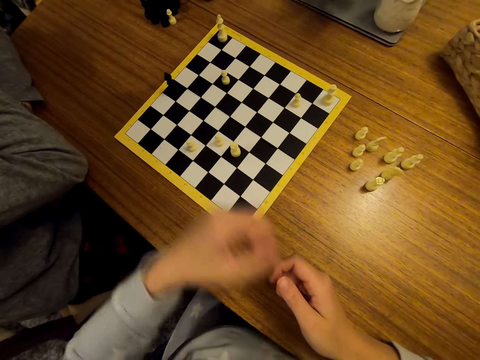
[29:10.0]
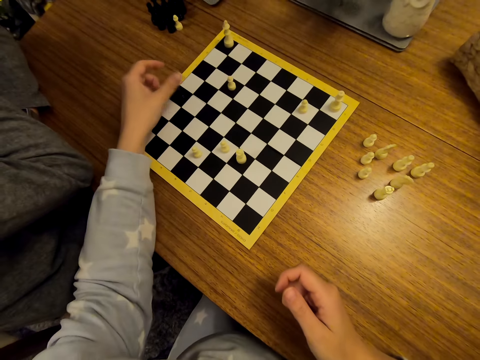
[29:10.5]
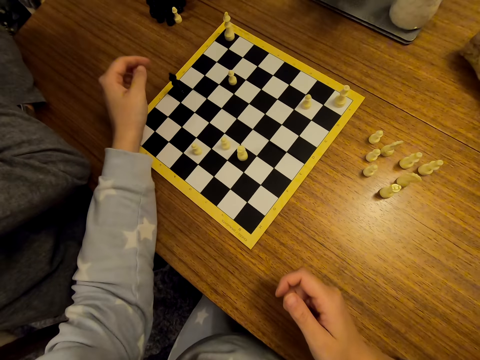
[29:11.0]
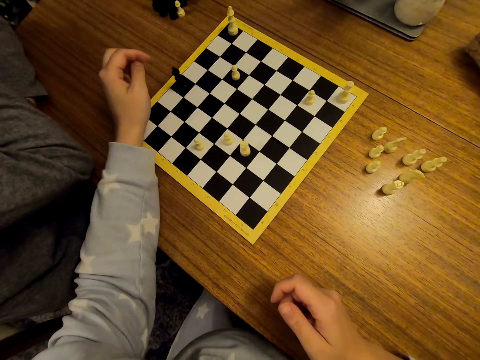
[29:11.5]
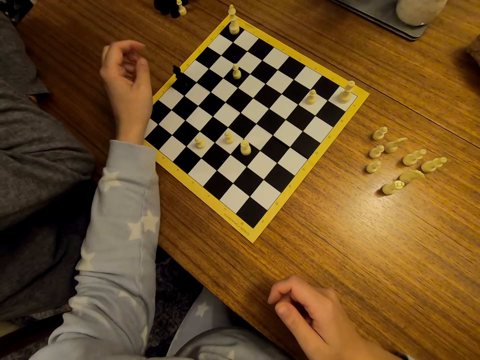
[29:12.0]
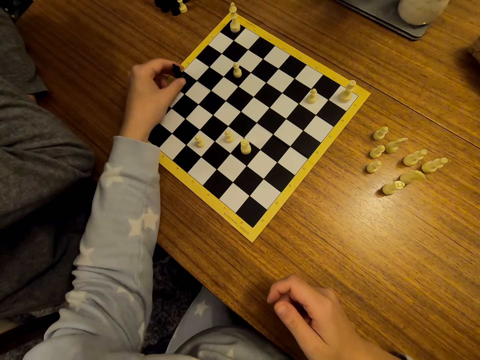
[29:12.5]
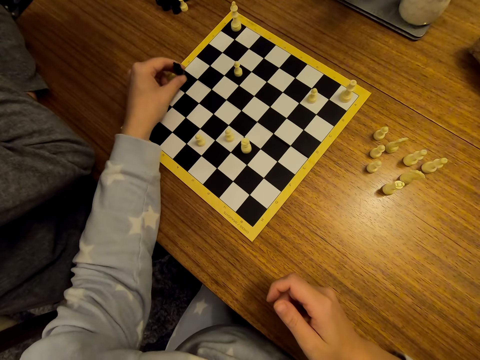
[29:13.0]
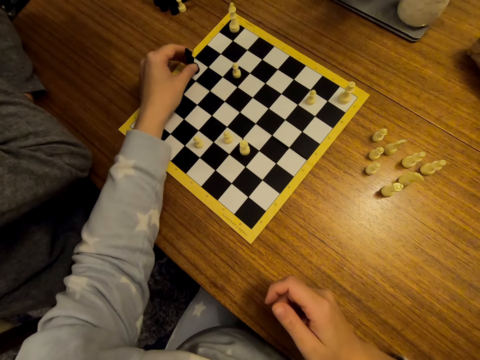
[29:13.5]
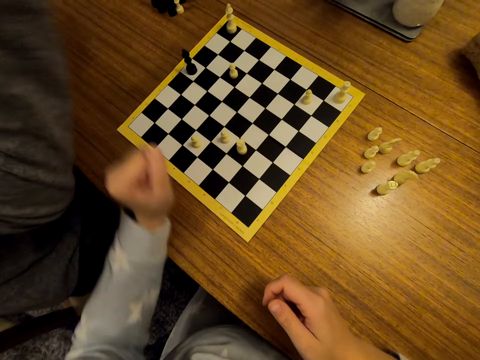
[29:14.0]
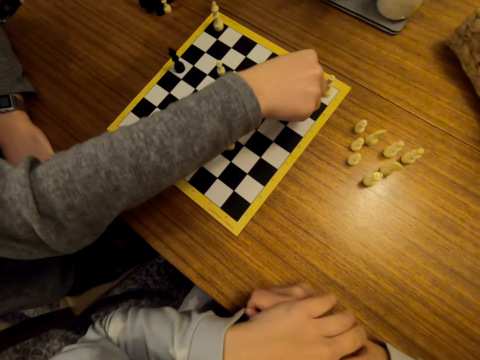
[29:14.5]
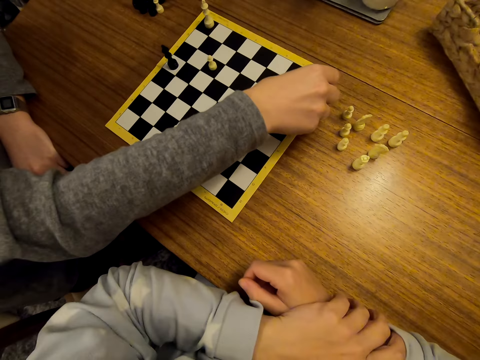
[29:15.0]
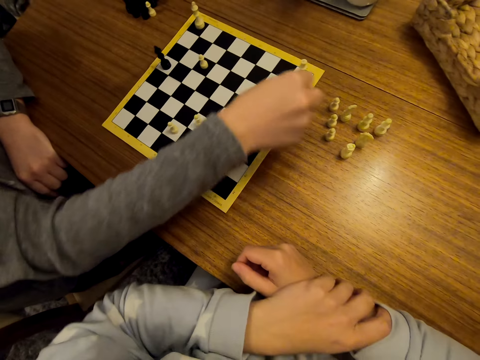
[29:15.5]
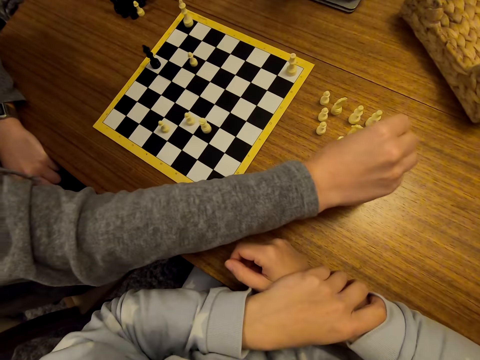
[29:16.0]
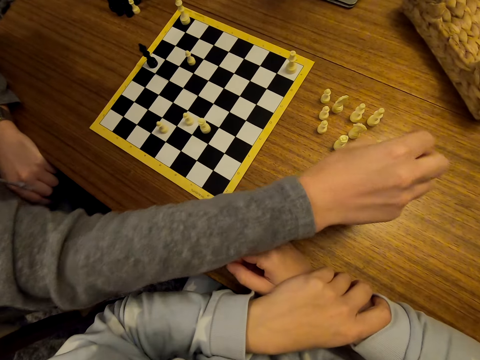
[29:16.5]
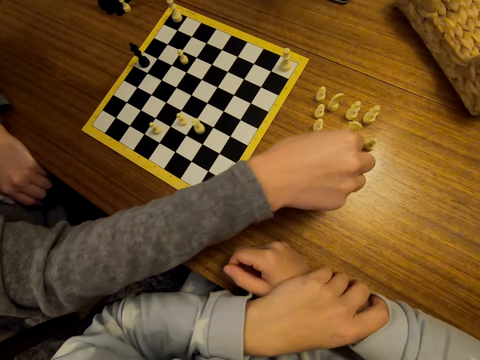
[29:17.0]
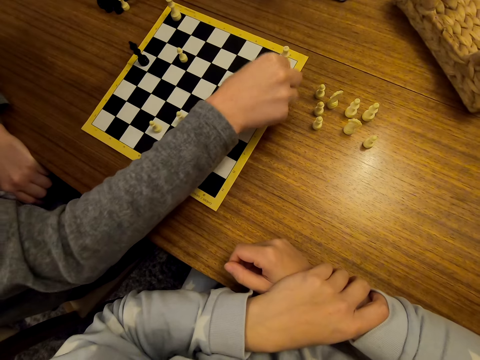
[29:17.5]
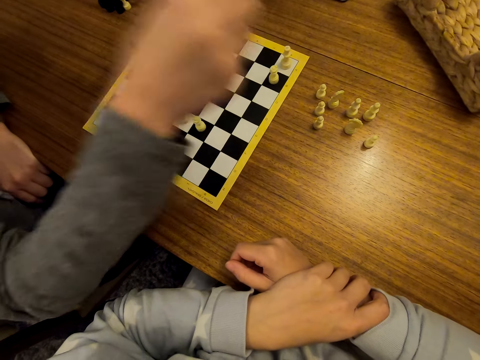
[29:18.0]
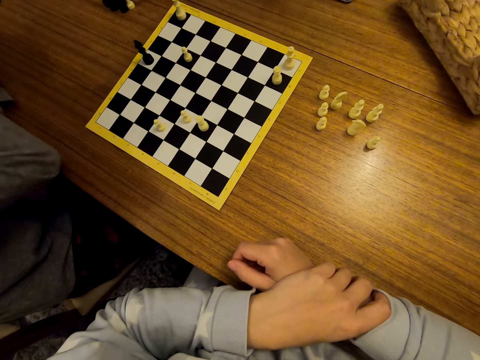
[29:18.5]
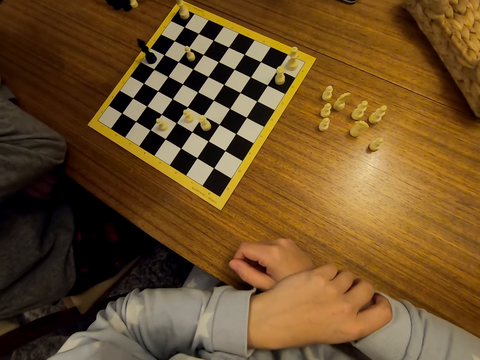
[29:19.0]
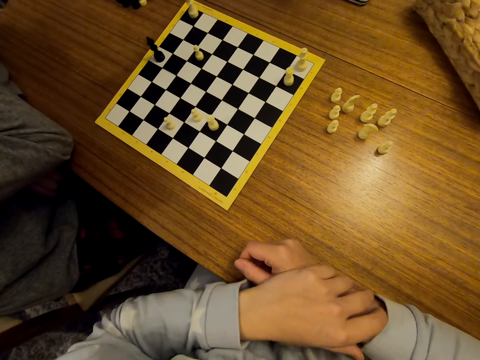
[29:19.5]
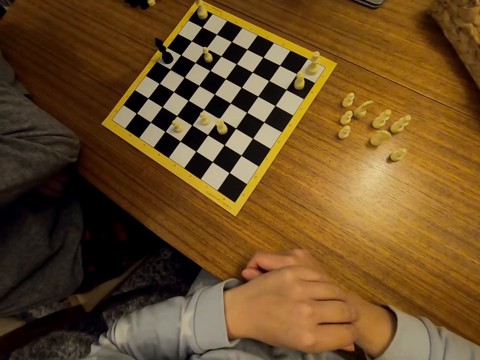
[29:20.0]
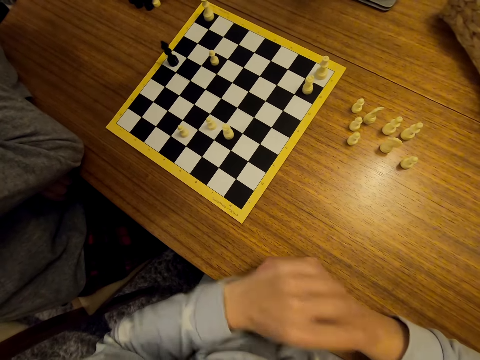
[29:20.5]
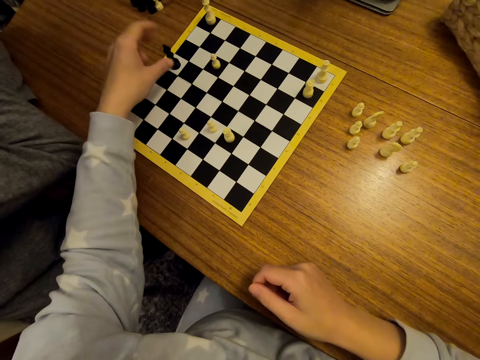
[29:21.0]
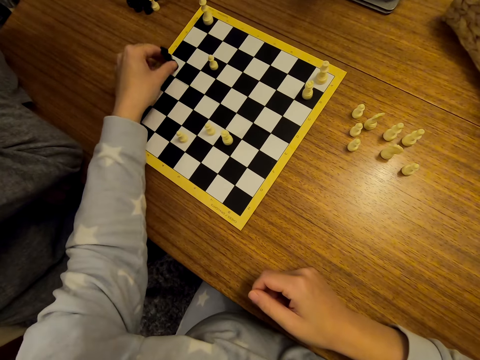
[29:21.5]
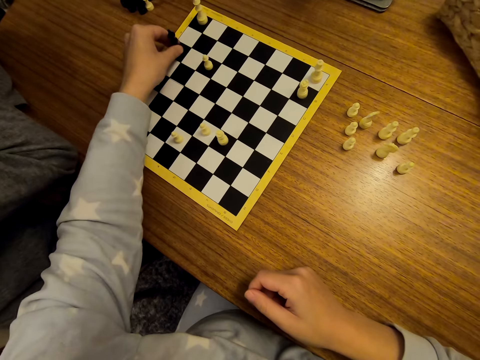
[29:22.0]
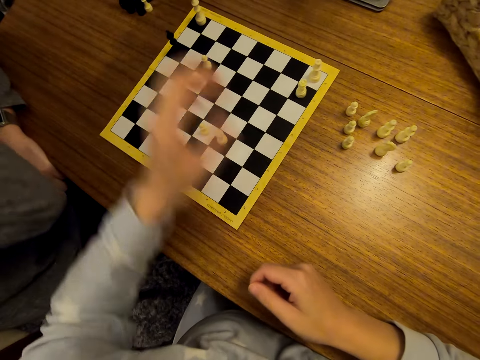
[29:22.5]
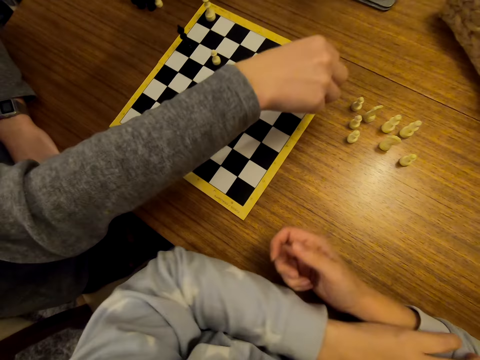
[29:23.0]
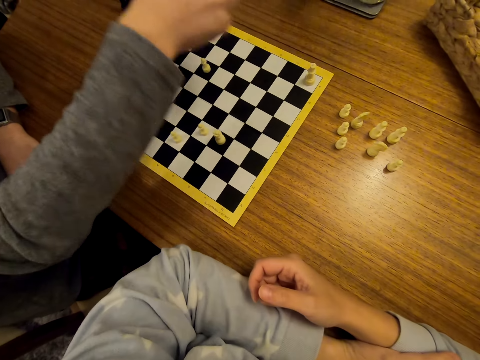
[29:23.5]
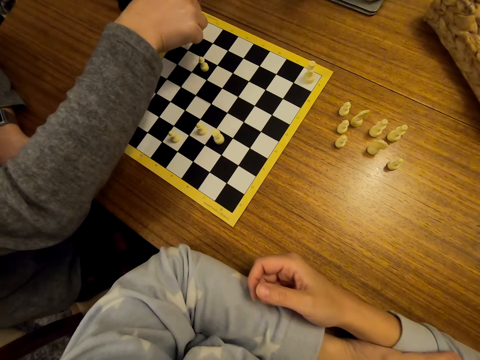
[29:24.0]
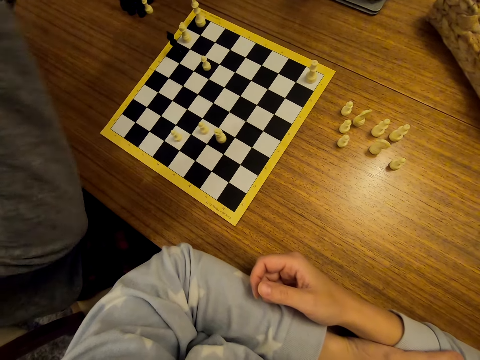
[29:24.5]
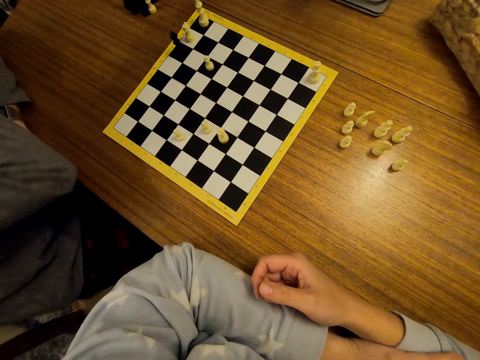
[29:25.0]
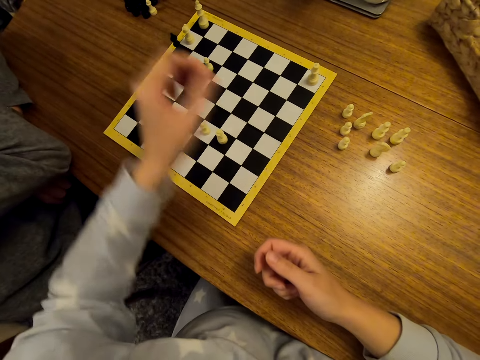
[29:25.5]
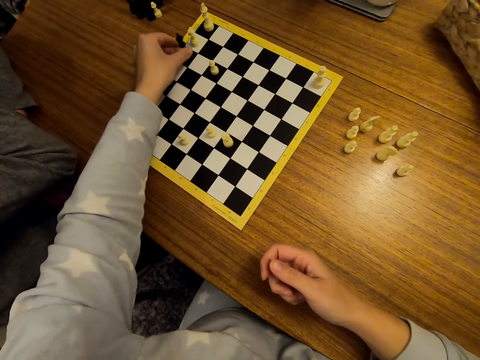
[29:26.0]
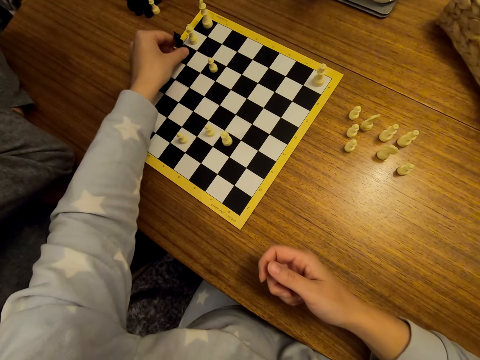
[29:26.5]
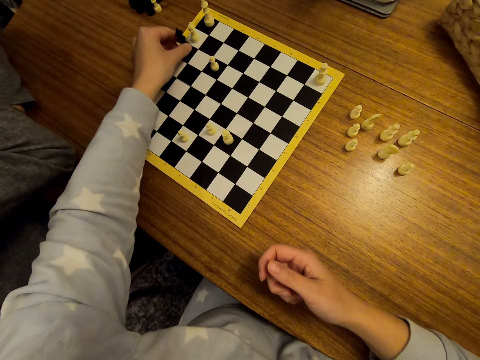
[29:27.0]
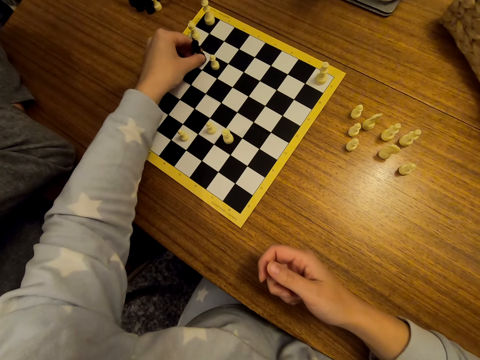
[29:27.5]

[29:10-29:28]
A man stares at the chess. The camera wearer shifts a chess piece on the chess board. They stare at the chess. The man shifts a piece on the chessboard. The man changes a chess piece on the board with a chess piece from the table. The man stares at the chess. The camera wearer shifts a chess piece on the board. They stare at the chess. The man shifts a piece on the chessboard. The man stares at the chess. The camera wearer shifts a chess piece on the board.

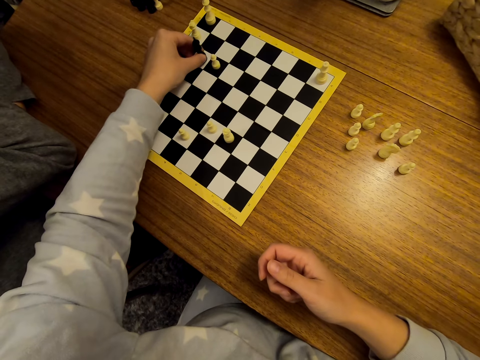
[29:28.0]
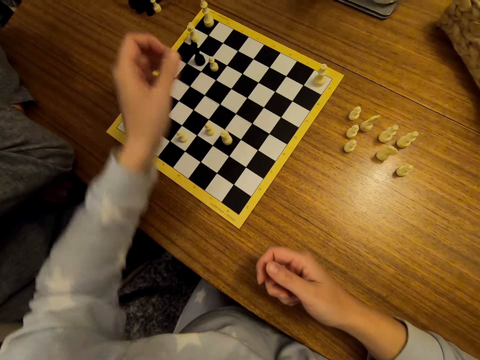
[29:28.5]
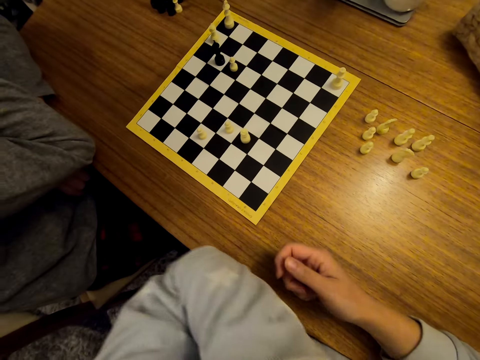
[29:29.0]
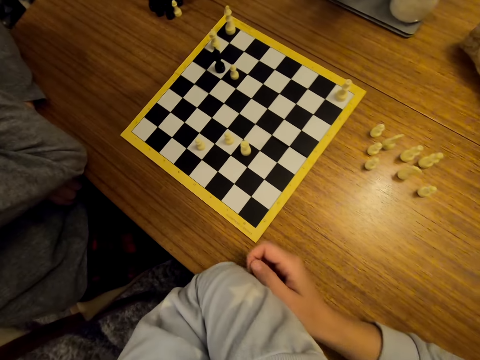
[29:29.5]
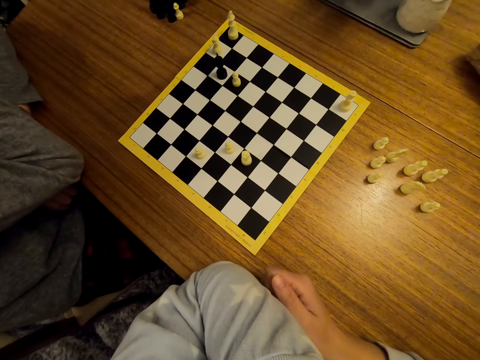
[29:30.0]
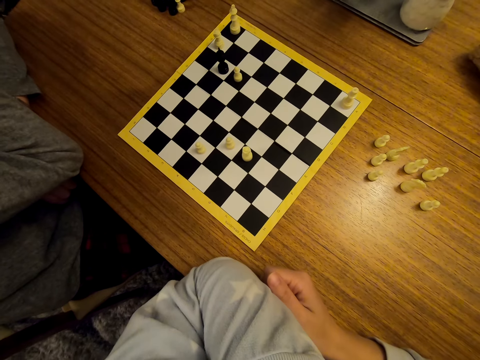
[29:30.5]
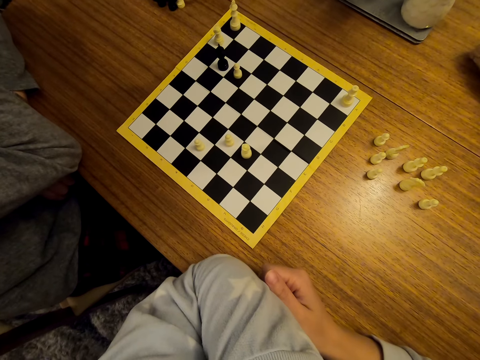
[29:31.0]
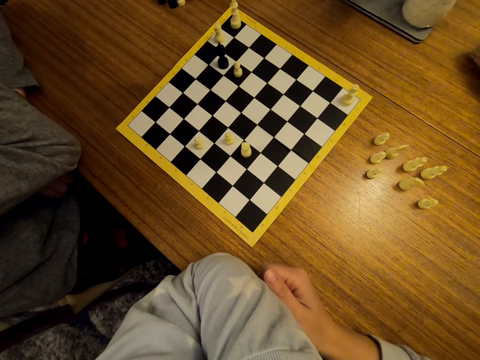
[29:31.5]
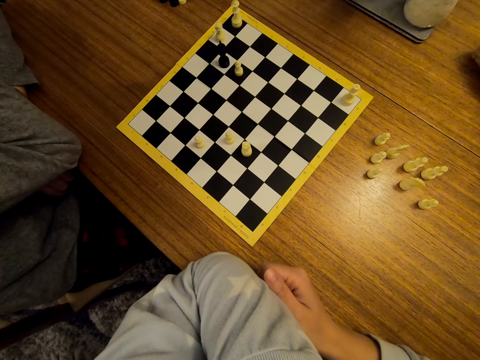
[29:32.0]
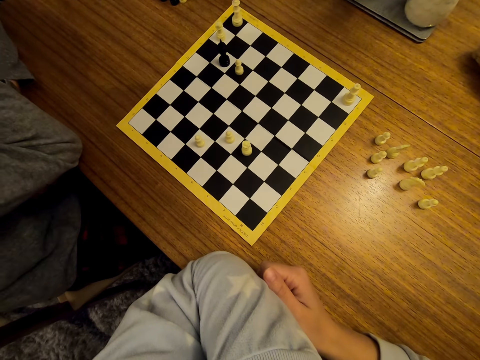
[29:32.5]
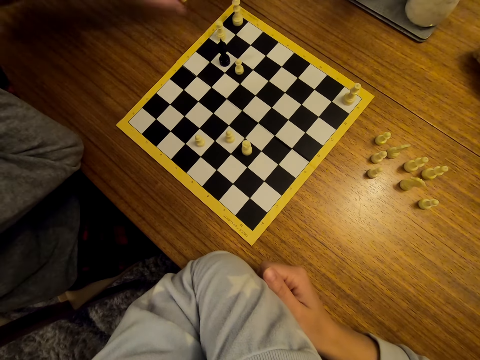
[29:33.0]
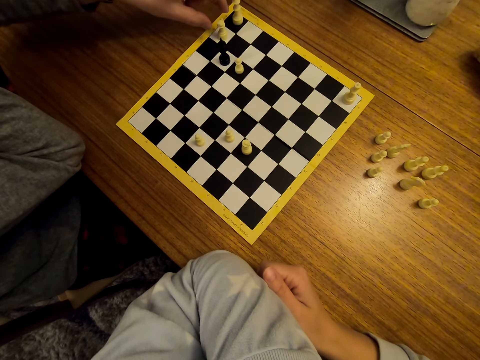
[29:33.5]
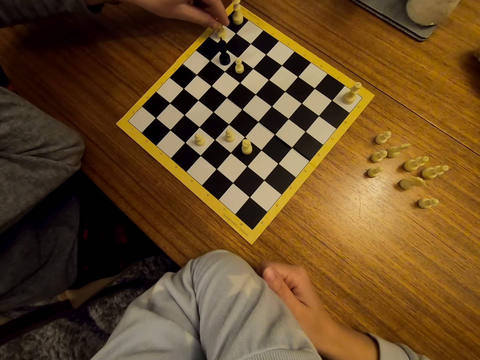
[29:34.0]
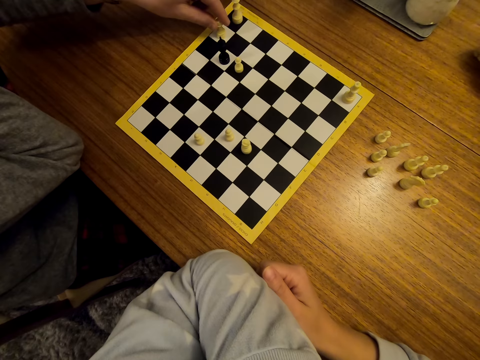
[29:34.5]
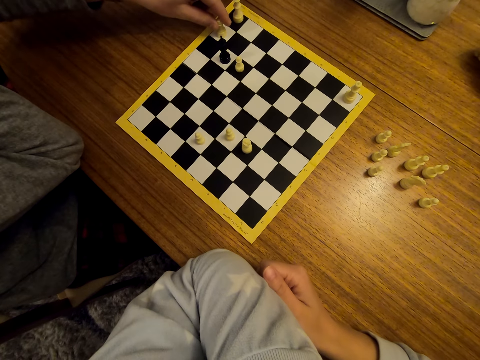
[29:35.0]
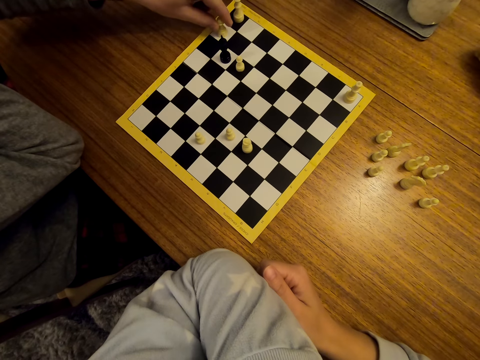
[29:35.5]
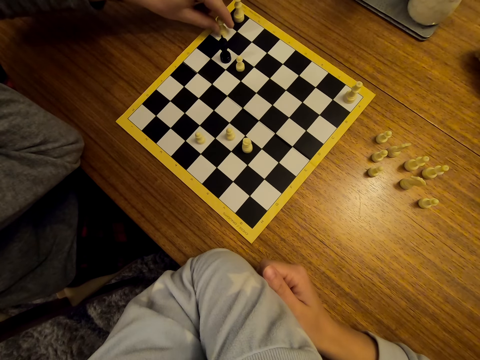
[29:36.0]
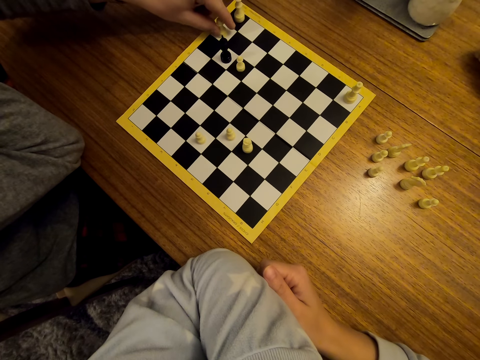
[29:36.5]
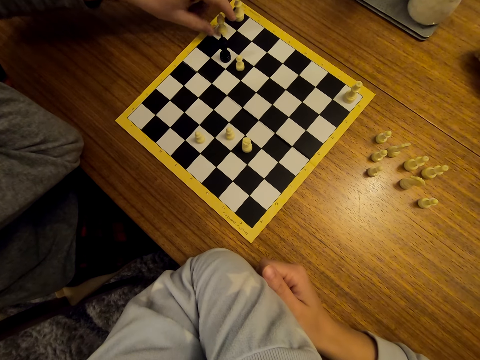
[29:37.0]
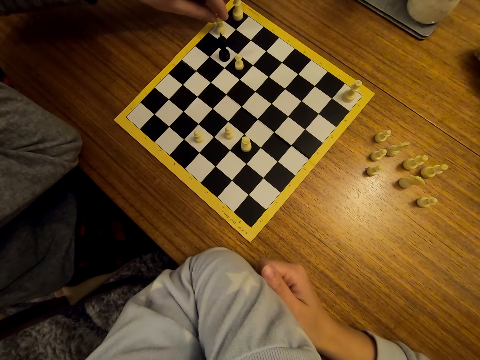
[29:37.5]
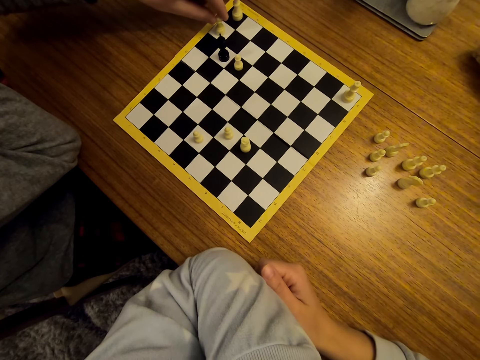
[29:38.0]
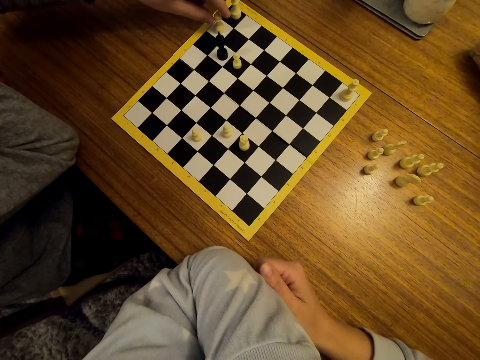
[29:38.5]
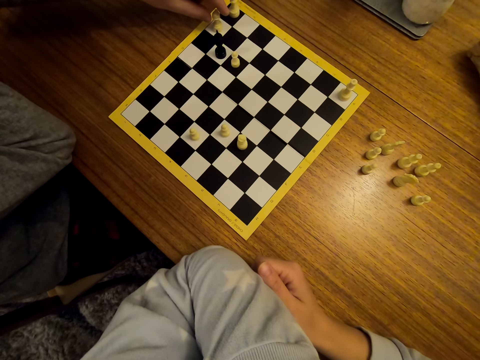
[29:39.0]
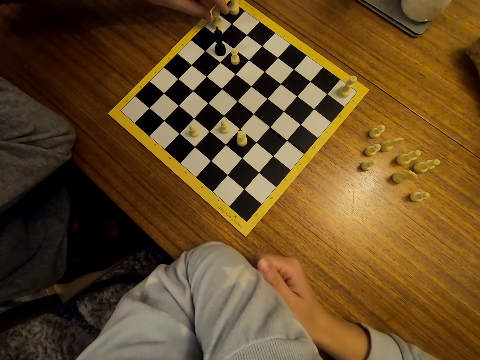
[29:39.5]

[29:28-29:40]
The camera wearer stares at the chess. A man moves a hand over a chess piece on the board. The man moves pawns on the chess board.
